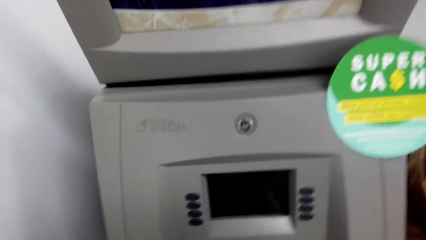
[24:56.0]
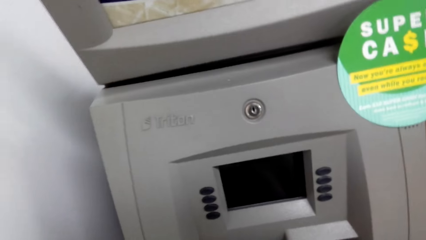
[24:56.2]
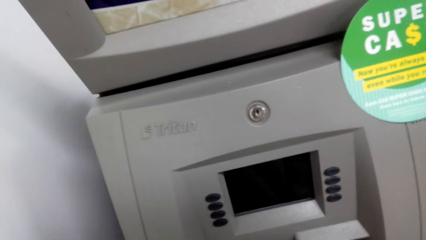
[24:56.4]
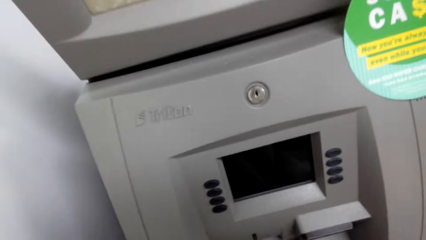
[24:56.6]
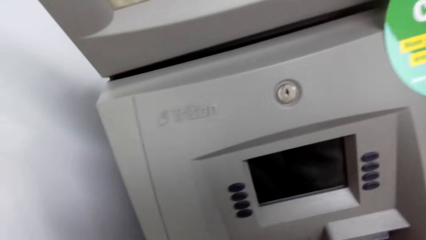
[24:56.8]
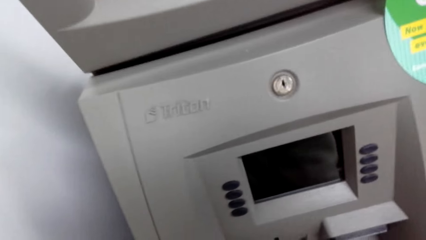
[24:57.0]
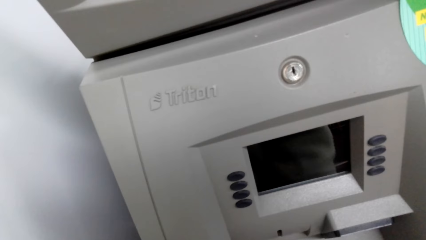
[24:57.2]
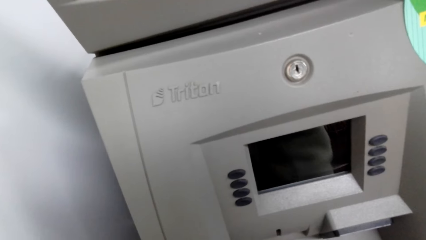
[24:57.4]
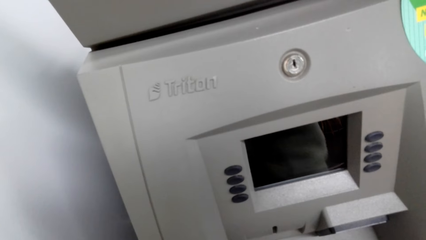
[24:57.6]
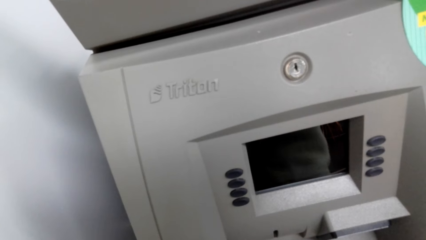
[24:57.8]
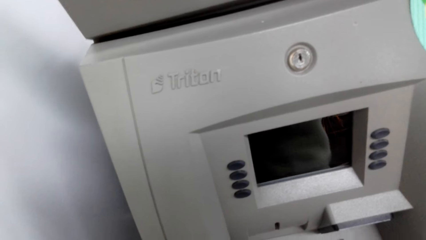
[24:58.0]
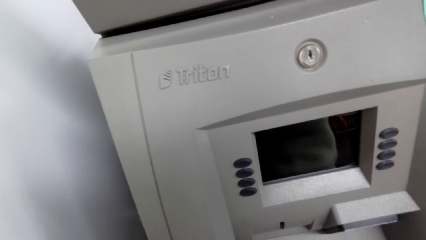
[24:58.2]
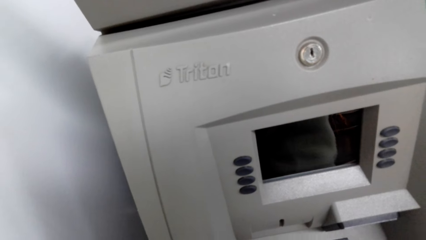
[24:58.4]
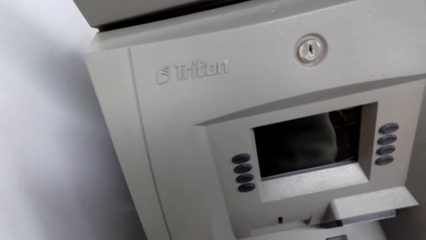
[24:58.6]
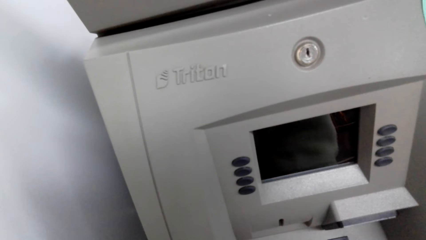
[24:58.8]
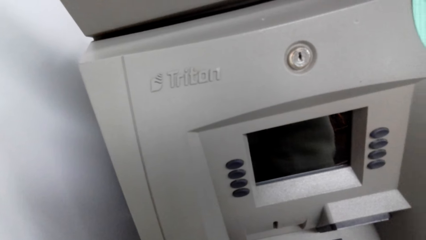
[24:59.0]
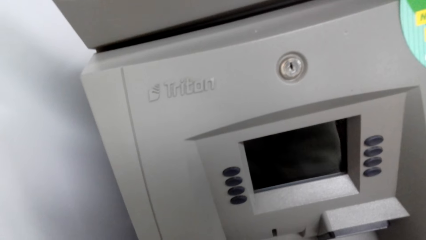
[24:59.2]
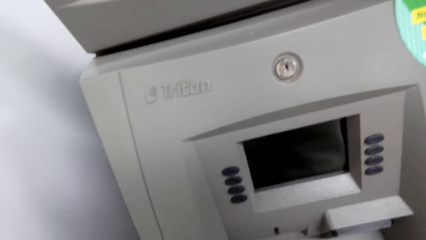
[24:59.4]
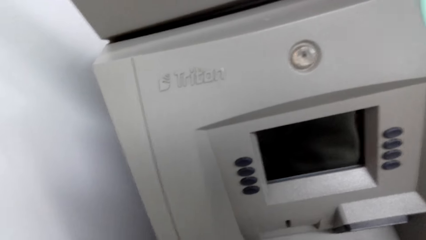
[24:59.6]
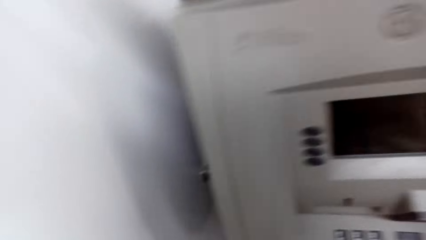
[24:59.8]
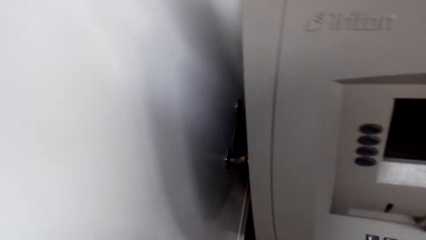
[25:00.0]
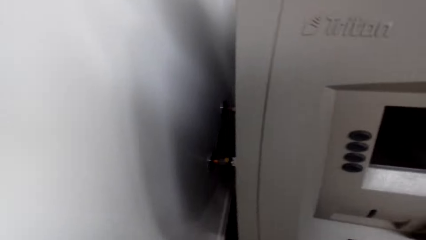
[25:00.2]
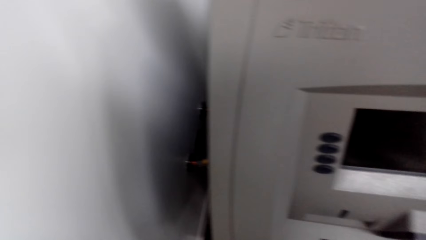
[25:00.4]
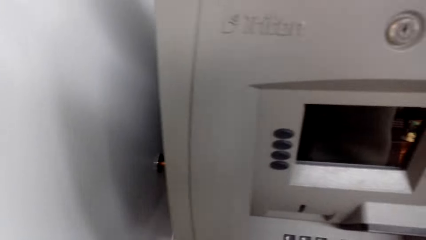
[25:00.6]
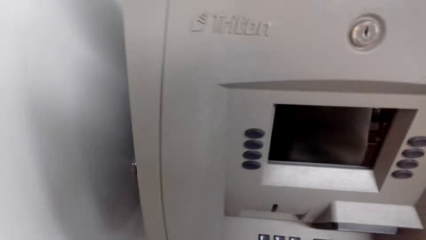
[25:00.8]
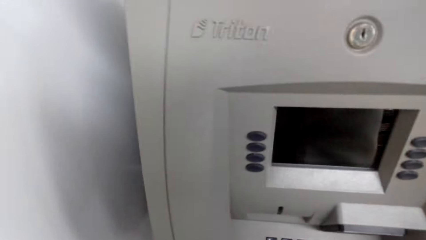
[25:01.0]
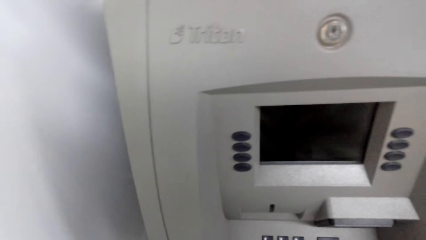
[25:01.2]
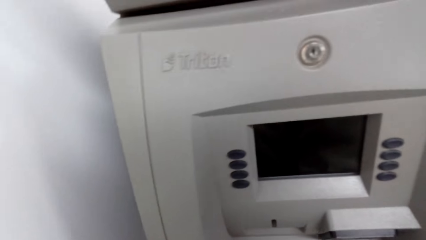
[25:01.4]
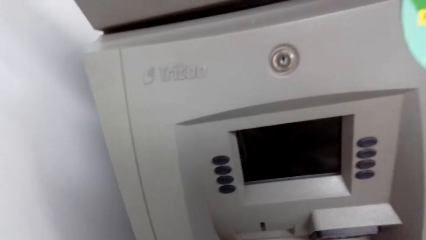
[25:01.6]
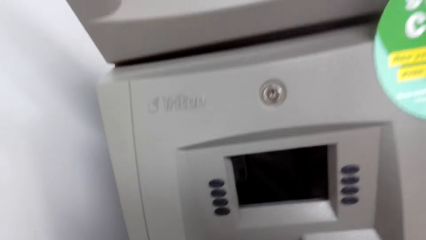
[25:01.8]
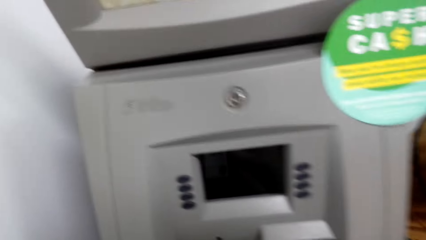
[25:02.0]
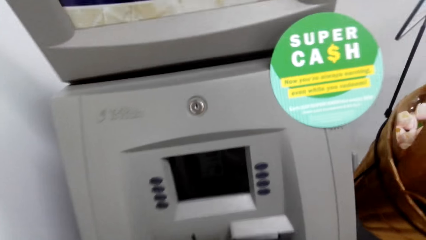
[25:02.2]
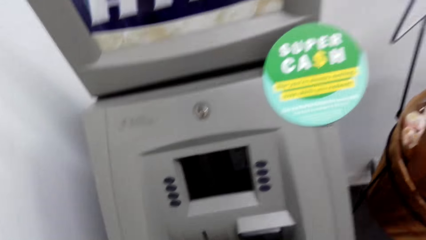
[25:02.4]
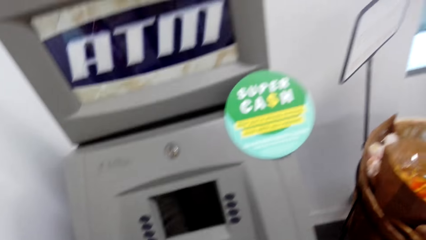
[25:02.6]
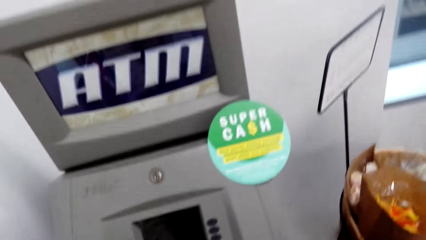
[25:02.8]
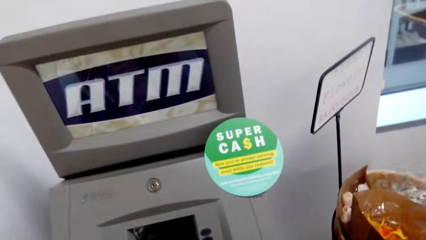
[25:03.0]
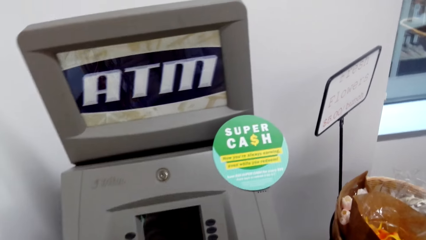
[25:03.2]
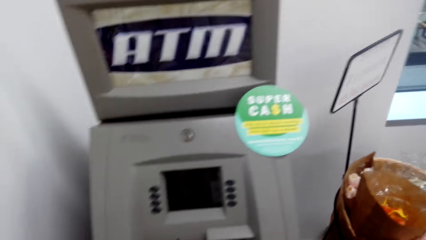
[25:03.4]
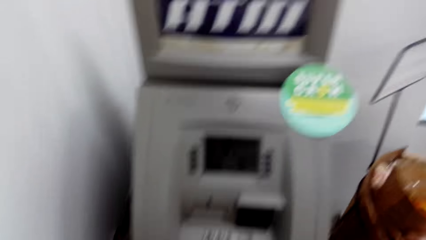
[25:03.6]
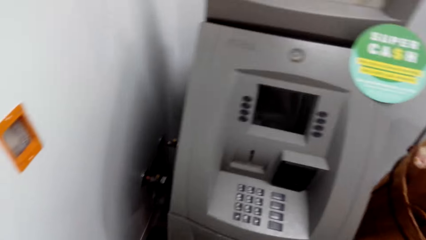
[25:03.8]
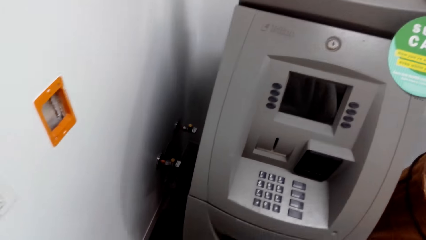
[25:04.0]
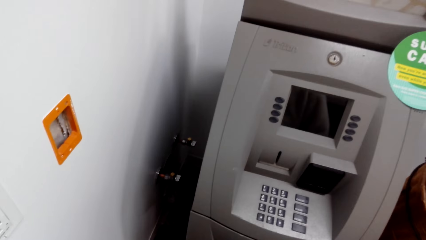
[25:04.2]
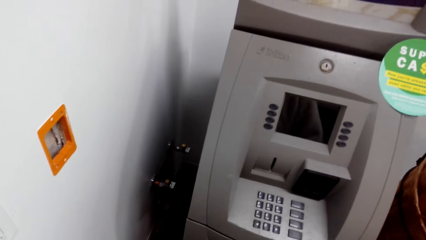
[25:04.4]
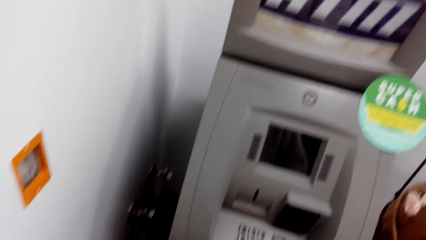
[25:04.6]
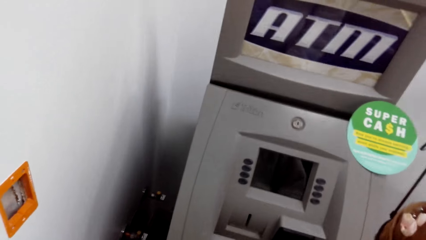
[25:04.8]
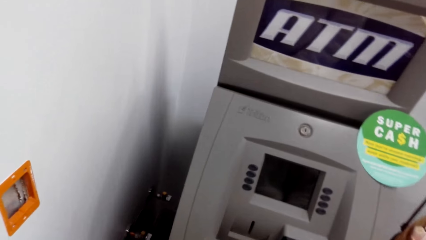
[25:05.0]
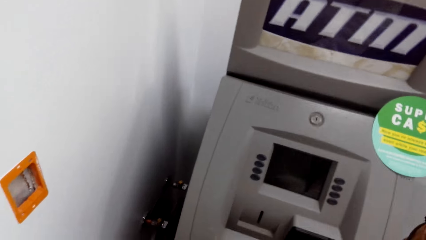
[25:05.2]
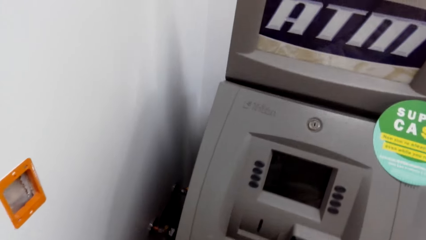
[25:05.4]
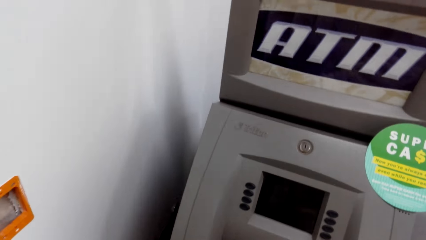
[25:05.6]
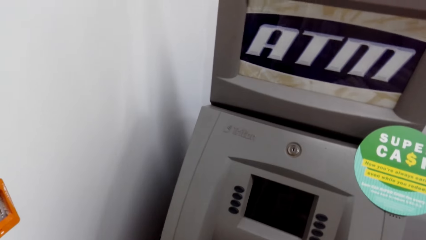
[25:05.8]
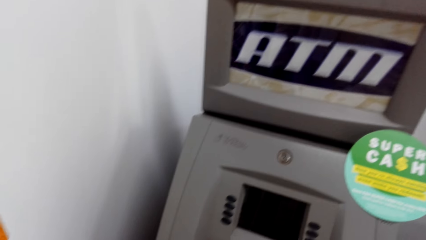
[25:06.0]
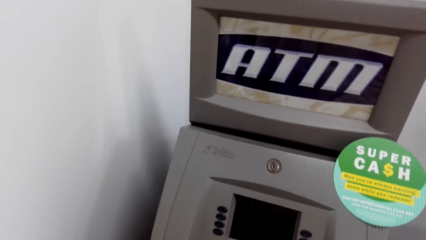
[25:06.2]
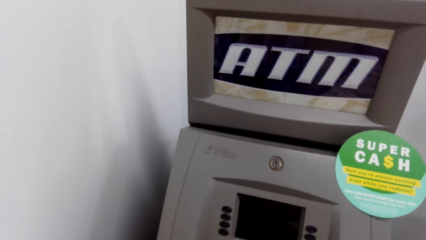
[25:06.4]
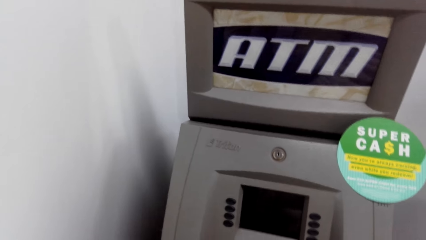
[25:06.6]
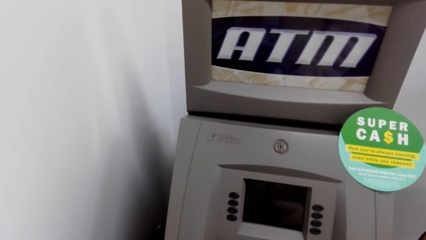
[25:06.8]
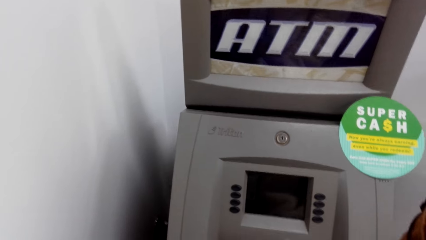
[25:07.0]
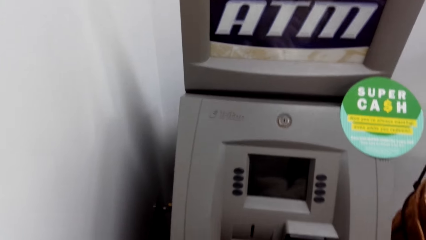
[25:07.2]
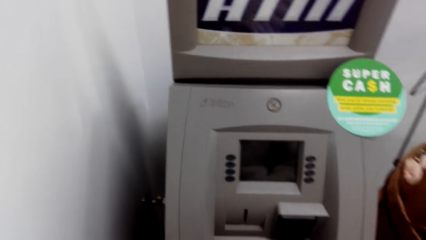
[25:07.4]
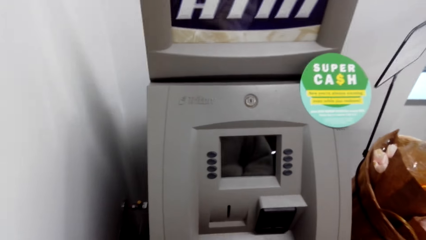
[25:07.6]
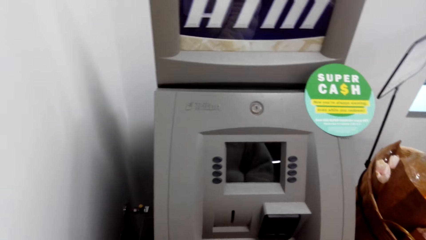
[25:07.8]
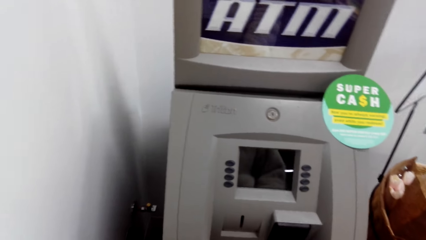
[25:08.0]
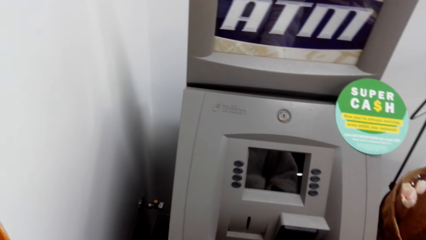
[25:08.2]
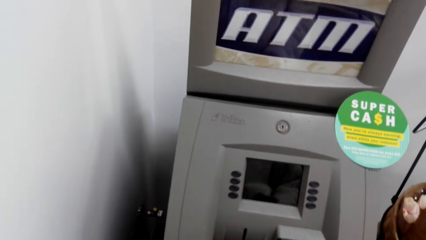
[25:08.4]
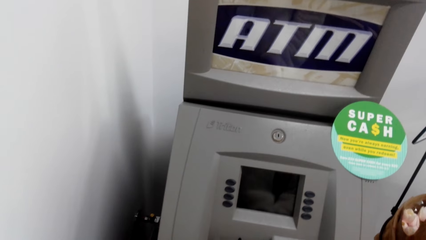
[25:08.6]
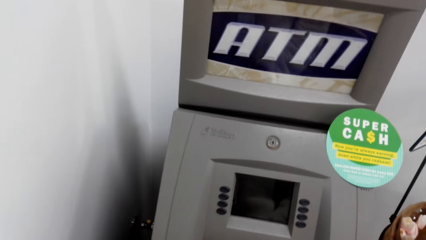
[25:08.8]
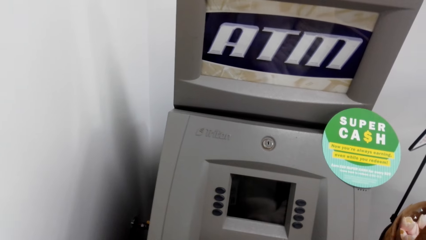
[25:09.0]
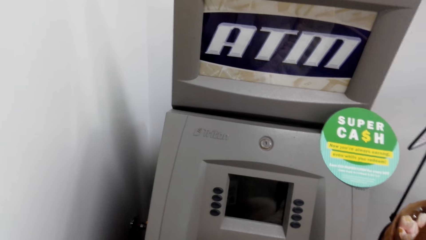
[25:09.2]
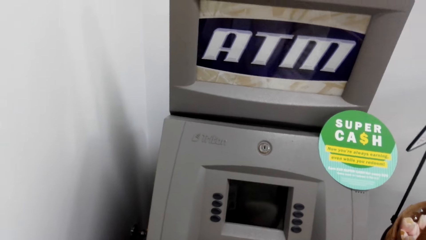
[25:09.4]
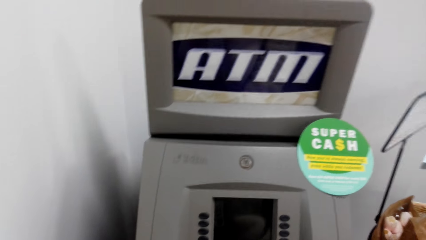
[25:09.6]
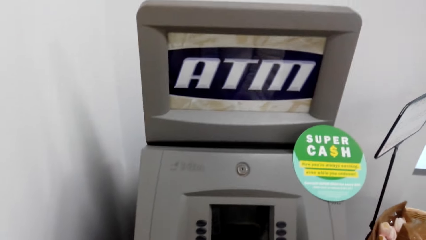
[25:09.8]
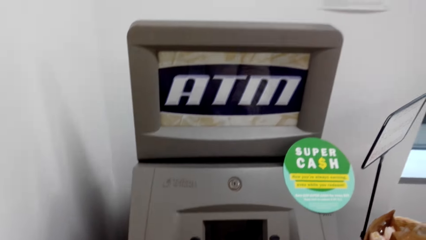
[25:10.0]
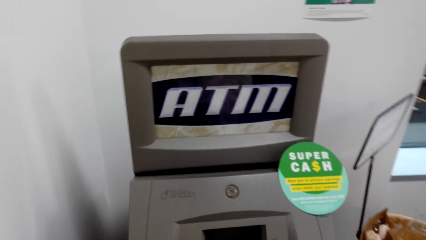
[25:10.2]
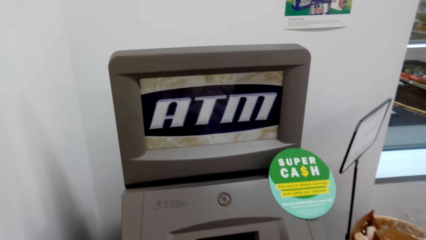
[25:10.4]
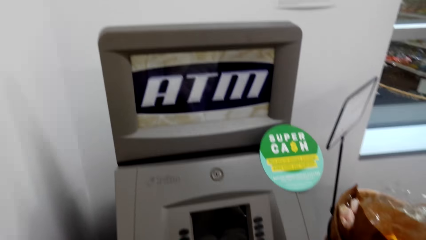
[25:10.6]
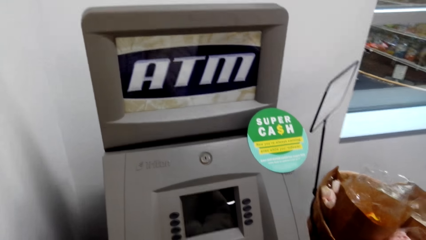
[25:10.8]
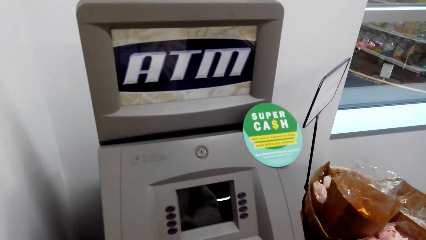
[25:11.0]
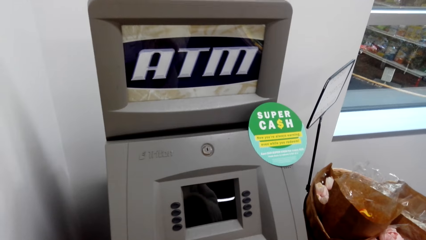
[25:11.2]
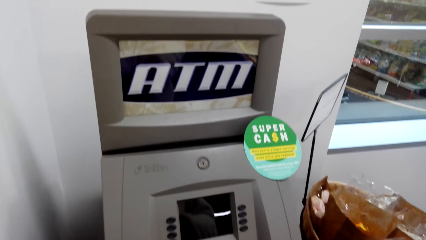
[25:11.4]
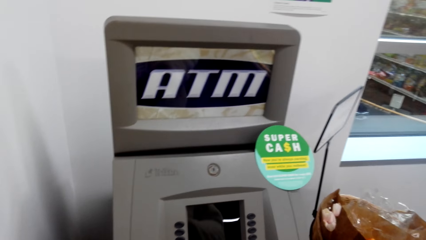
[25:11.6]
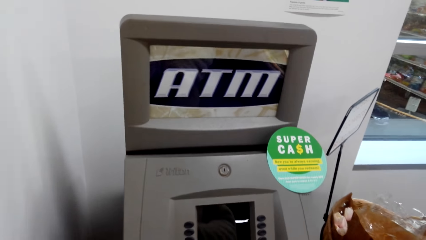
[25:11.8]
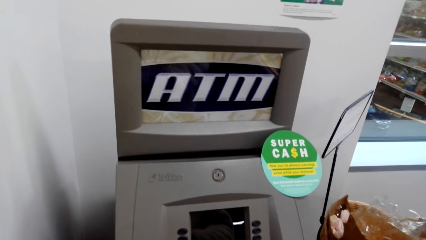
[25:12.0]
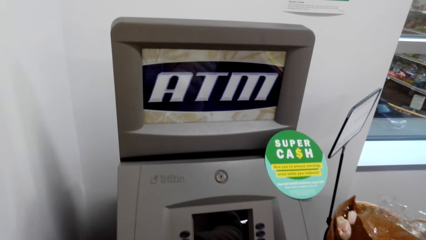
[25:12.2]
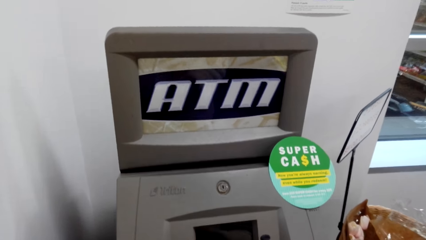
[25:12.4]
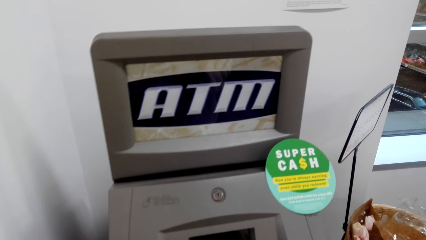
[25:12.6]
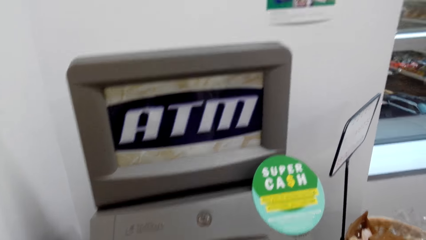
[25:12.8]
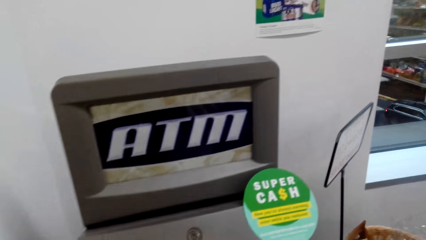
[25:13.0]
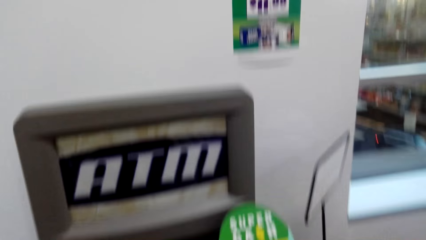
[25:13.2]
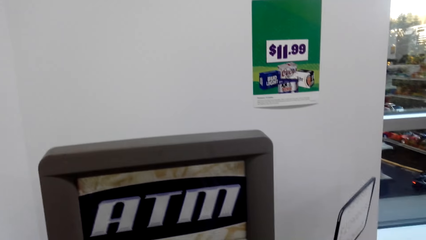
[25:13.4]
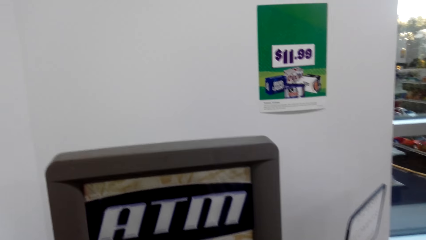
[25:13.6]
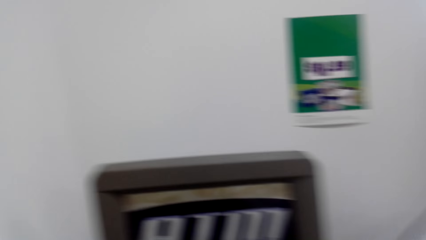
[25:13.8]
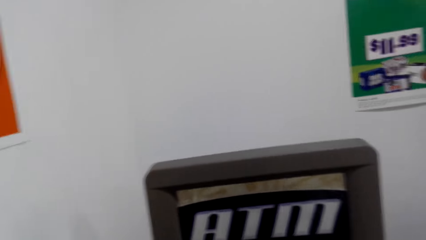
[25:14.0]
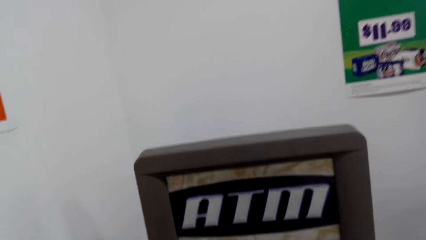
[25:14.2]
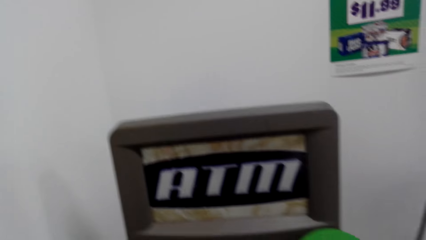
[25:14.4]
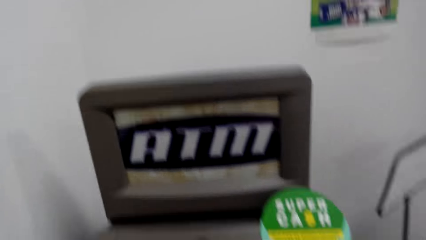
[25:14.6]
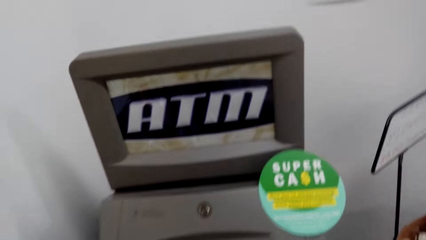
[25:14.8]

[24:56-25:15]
The camera wearer moves away from the ATM.
